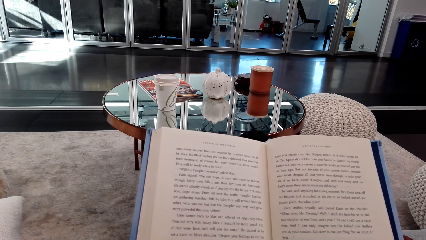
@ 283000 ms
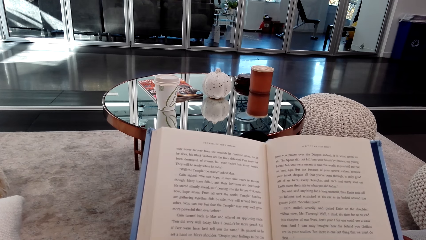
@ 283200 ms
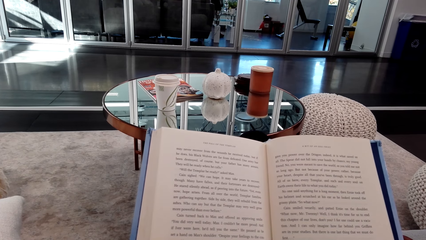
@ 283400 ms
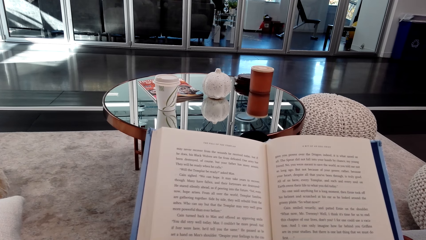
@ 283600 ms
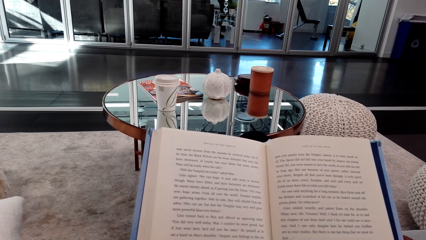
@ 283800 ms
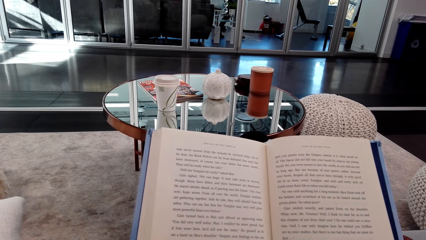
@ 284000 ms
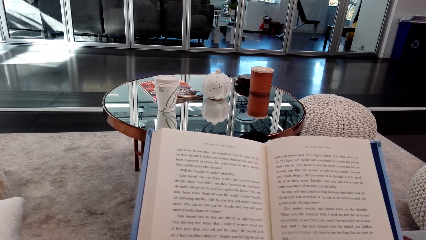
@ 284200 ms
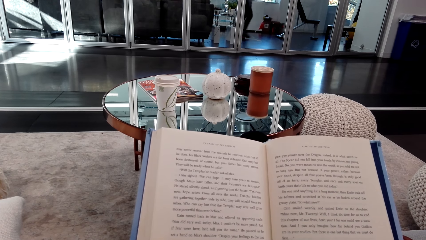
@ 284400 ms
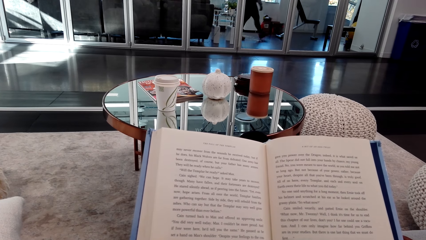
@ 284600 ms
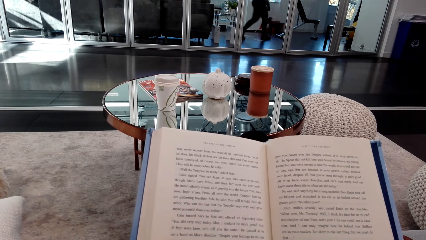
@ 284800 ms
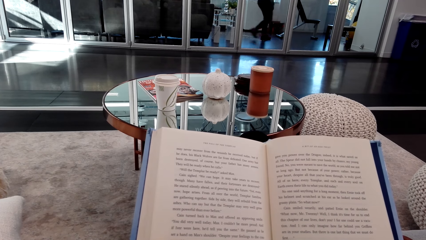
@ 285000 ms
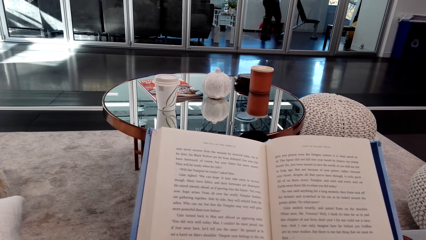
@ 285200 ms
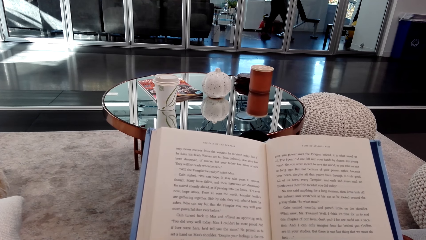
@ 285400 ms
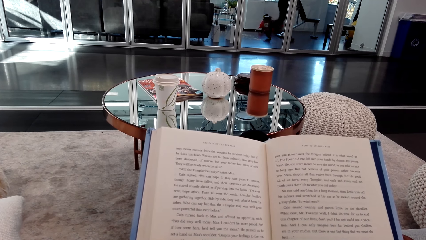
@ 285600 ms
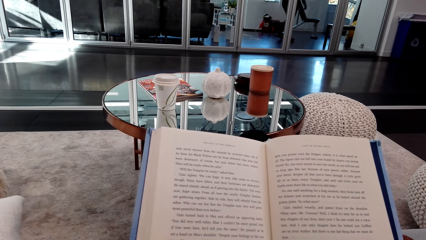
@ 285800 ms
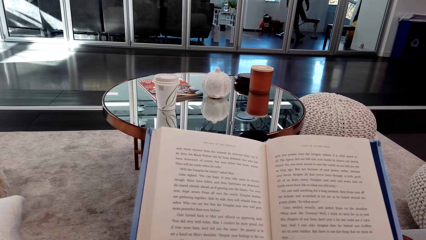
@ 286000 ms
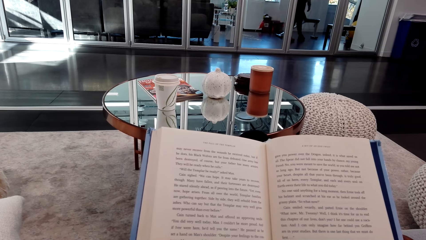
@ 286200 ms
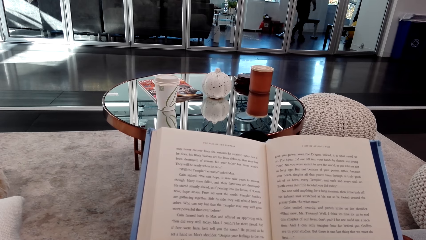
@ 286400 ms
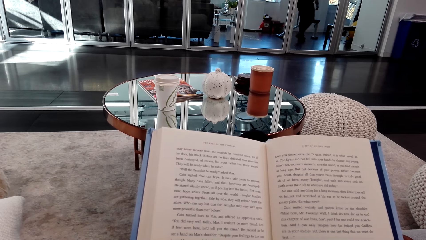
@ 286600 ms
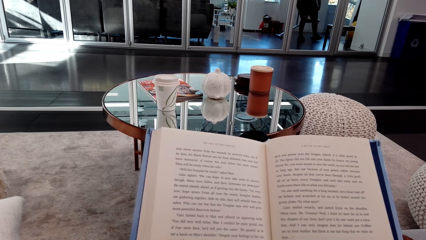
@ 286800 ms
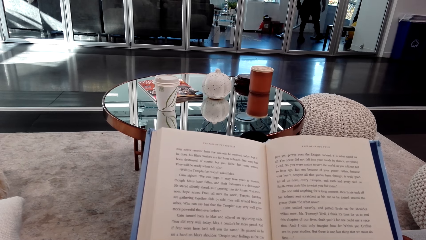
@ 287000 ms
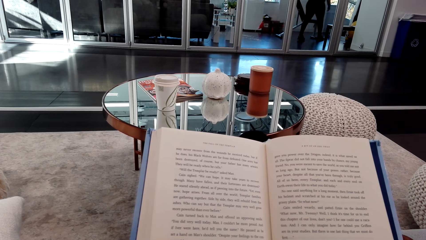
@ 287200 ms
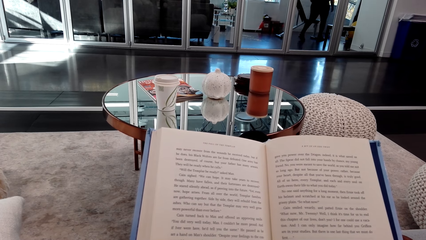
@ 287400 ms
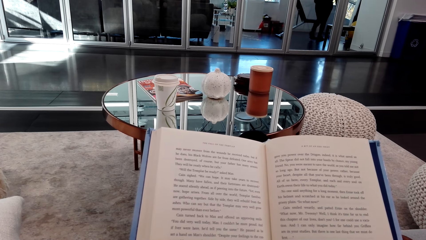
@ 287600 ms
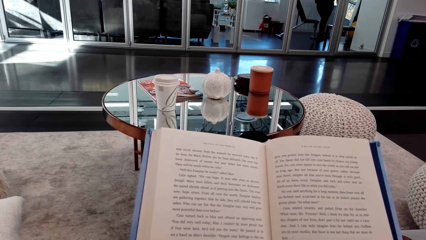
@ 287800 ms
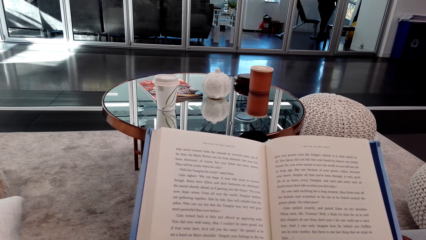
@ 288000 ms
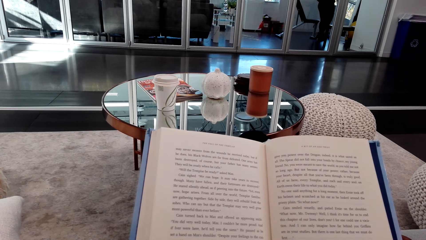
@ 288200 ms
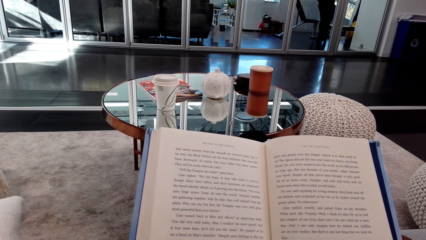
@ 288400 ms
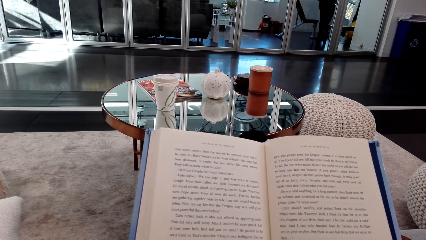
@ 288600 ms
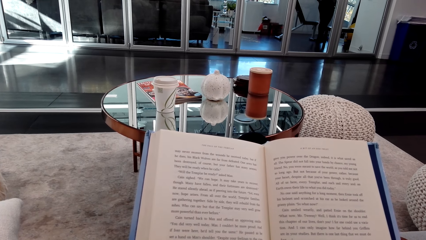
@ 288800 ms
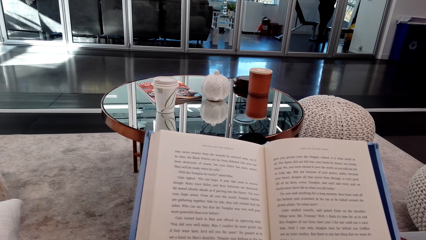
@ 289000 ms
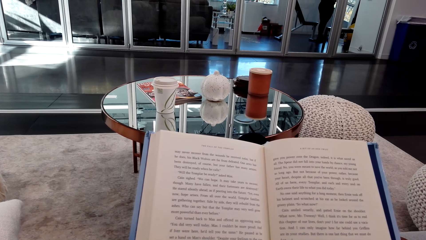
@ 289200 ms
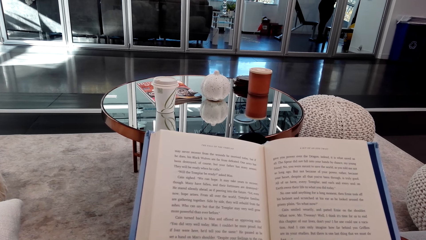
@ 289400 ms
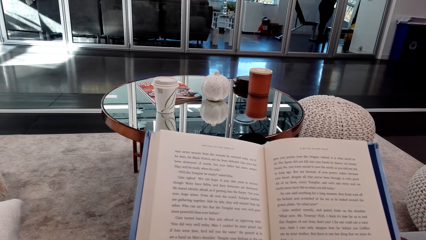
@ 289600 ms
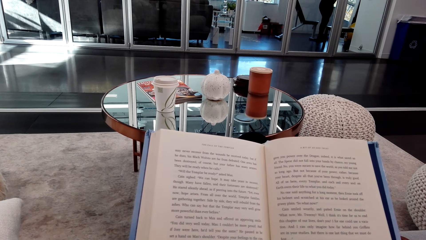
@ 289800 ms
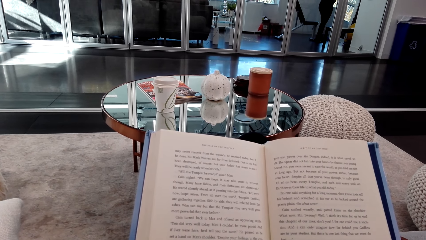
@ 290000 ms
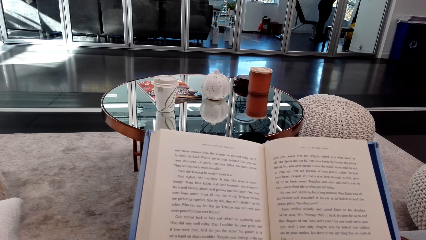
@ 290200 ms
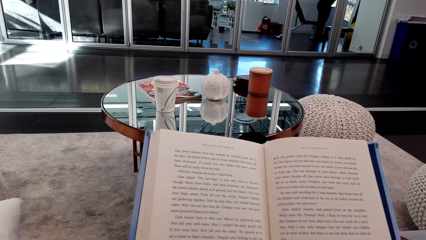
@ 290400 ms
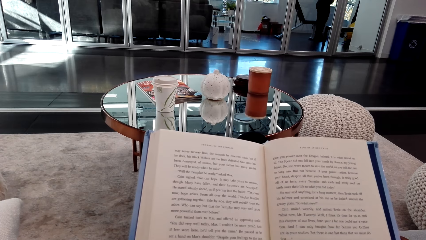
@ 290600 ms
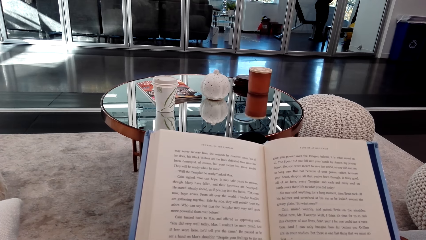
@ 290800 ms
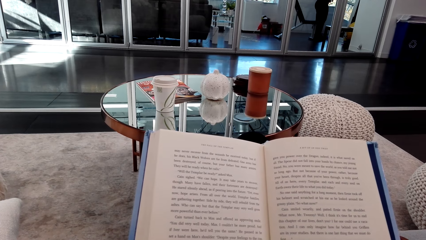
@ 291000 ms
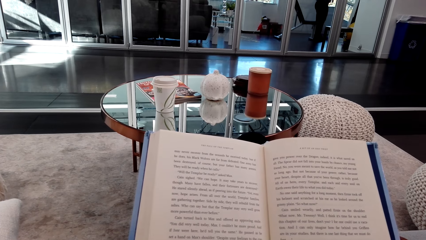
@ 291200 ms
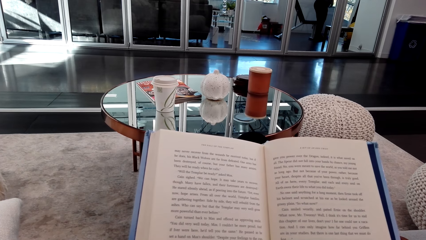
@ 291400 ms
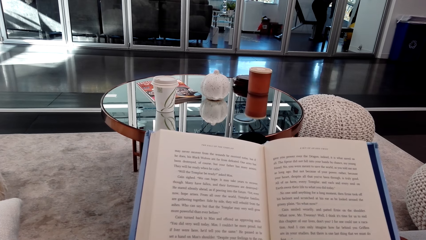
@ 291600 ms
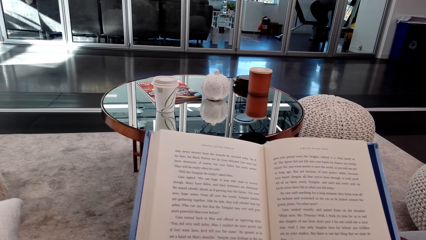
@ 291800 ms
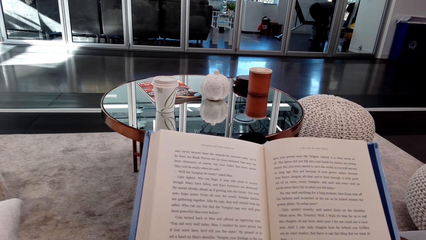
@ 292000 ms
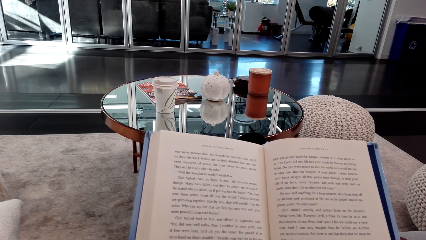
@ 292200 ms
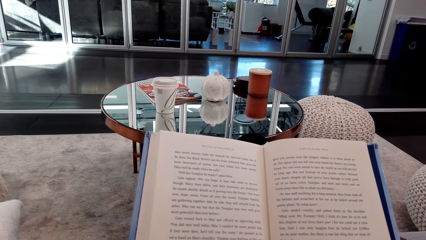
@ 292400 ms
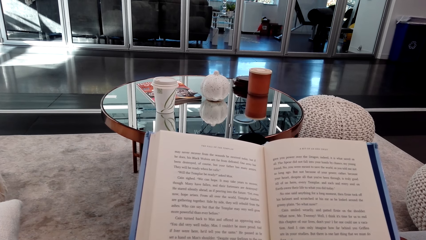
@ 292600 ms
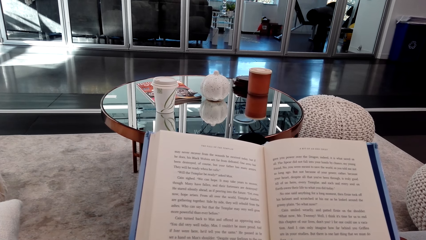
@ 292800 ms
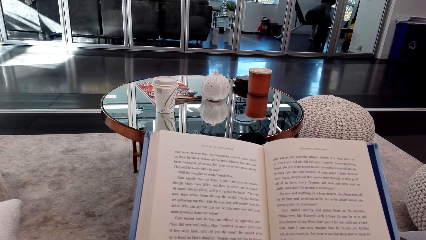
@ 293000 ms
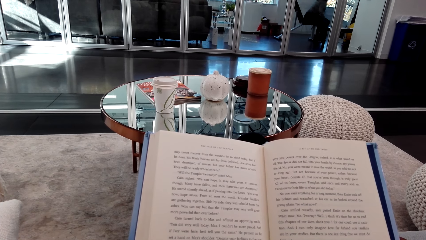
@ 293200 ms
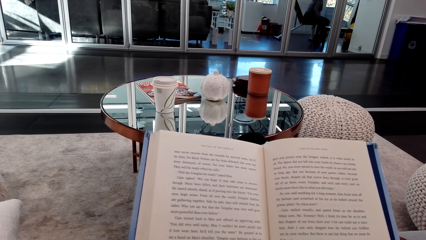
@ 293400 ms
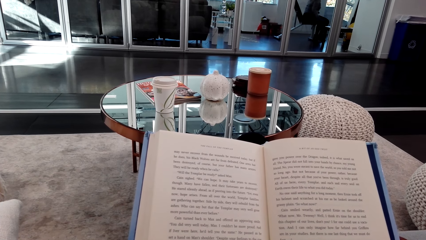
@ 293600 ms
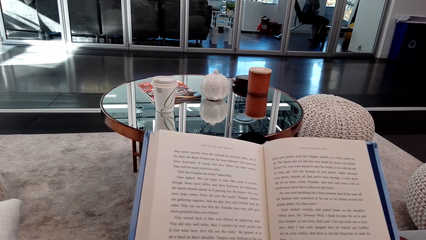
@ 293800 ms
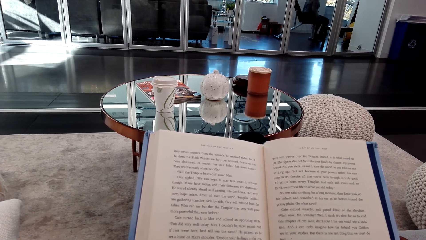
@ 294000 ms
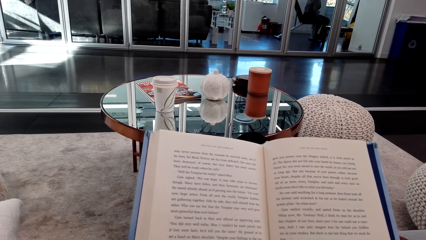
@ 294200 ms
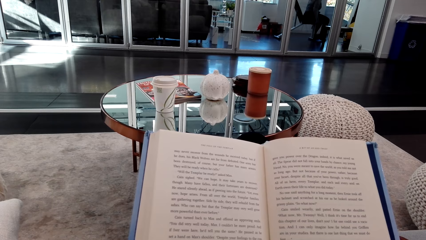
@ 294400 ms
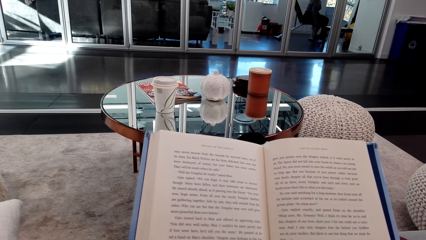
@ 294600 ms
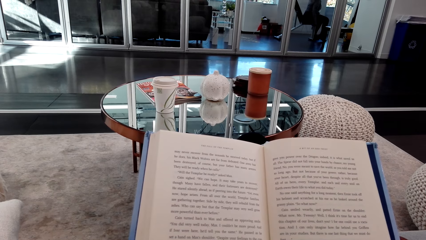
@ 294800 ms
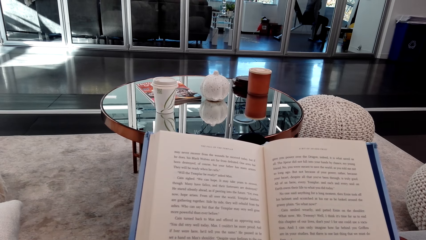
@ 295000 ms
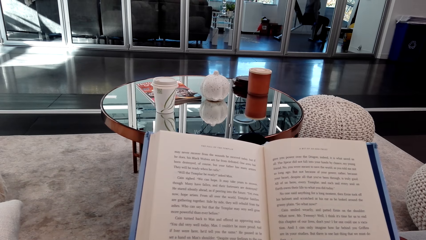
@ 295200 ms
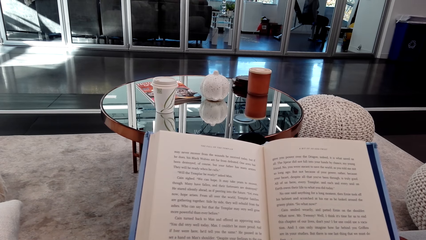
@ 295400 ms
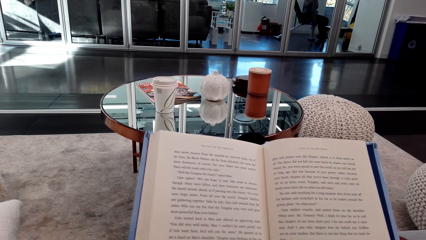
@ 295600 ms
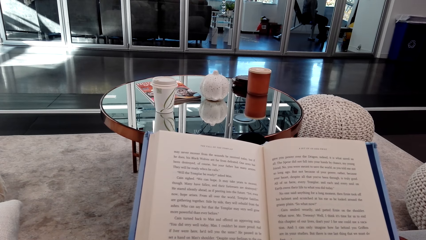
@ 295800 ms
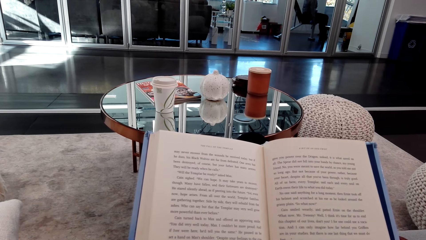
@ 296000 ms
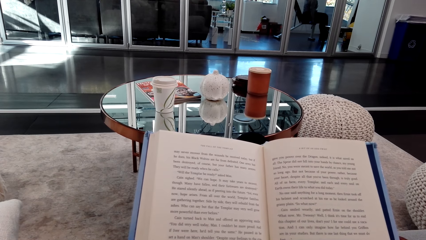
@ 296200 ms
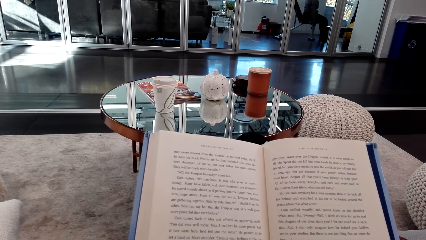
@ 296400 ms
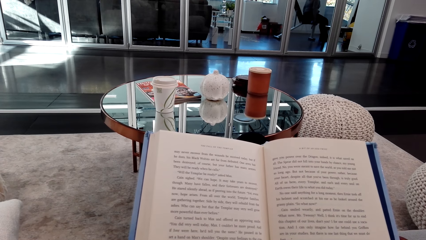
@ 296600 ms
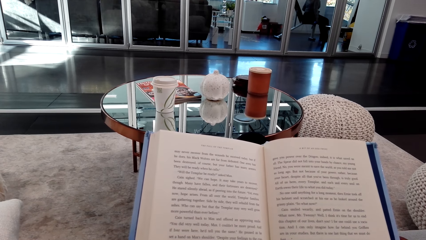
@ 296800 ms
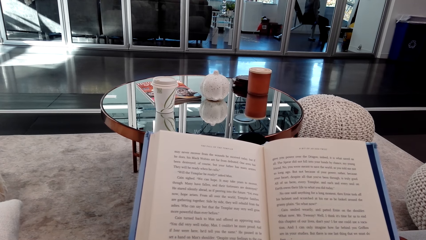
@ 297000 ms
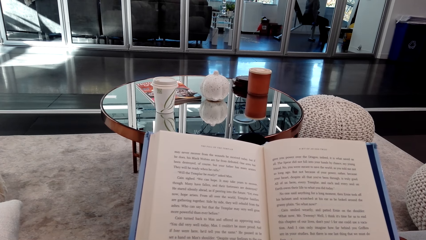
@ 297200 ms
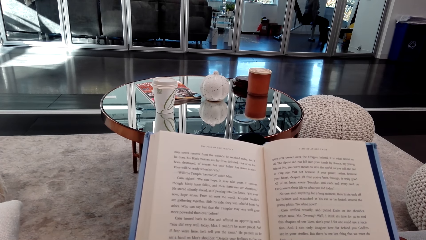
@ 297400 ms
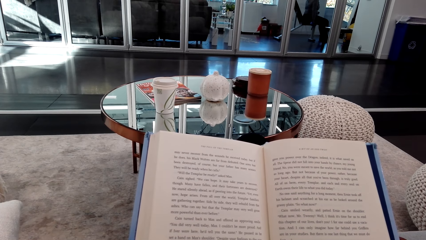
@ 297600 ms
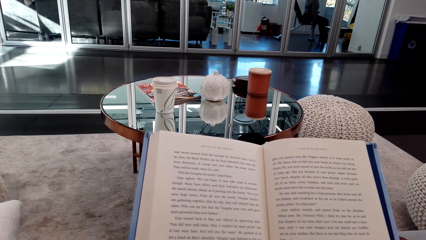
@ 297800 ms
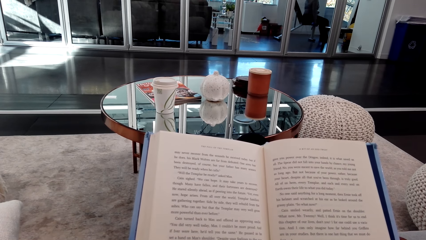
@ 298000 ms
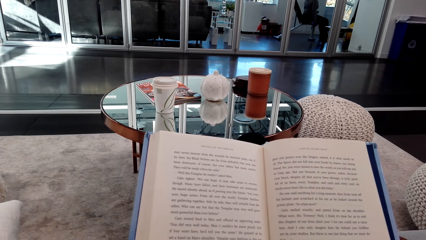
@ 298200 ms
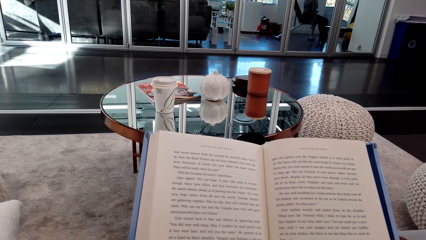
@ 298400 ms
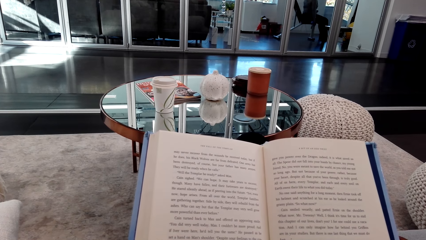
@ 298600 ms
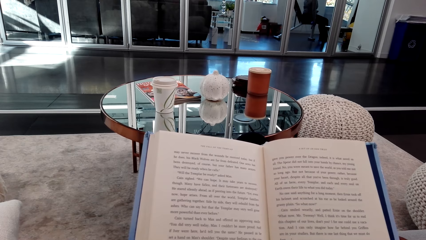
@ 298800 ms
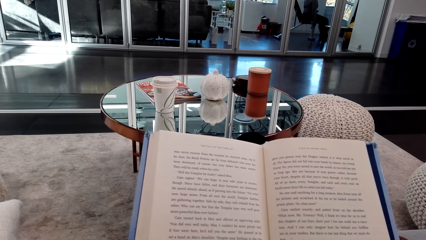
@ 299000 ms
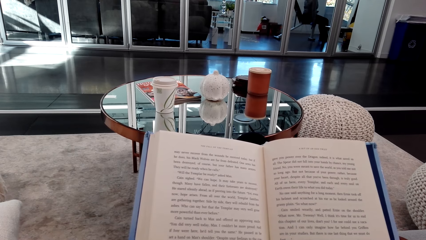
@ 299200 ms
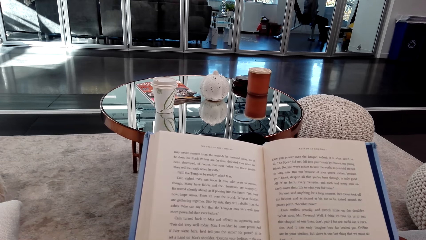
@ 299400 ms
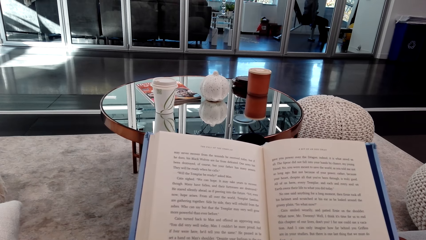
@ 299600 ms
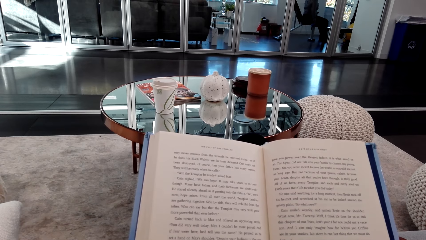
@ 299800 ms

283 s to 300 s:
A woman walks around the room. Another woman picks up weights. The other woman sits on a bench.
